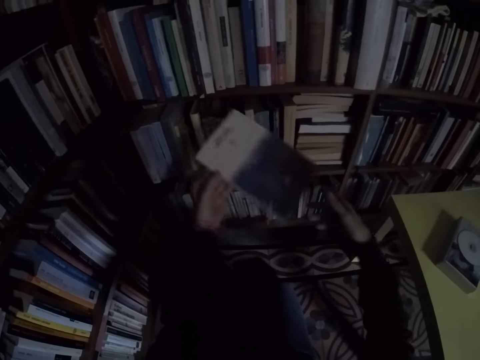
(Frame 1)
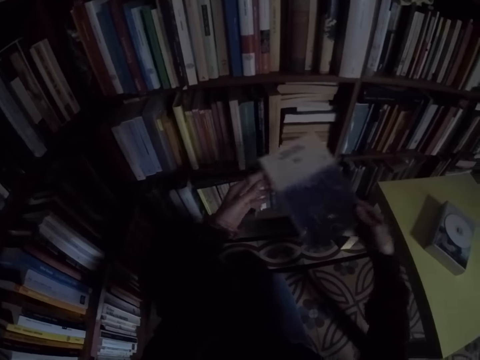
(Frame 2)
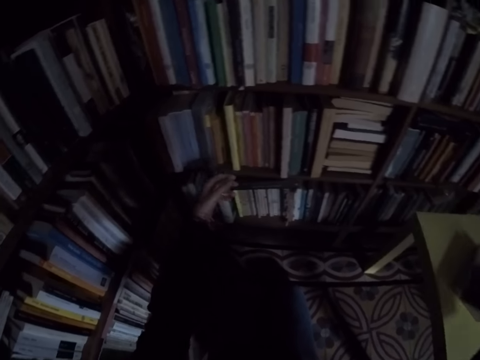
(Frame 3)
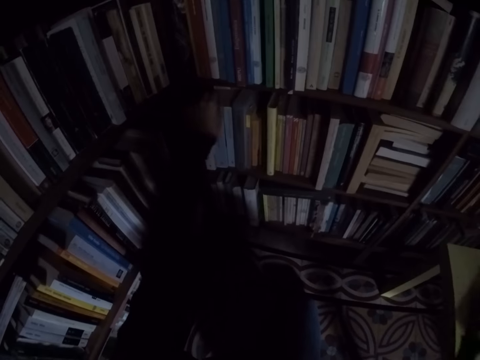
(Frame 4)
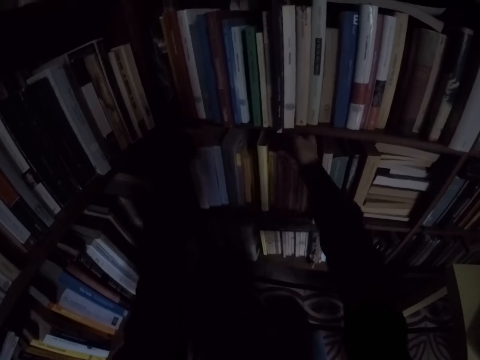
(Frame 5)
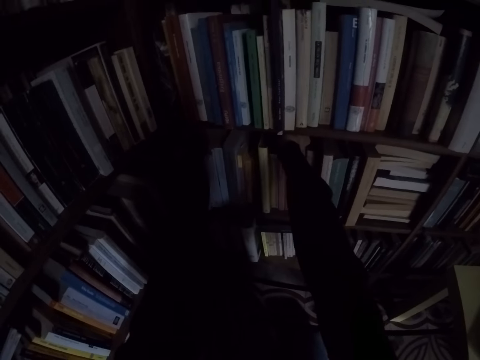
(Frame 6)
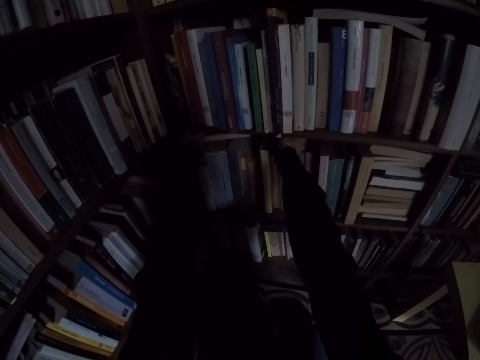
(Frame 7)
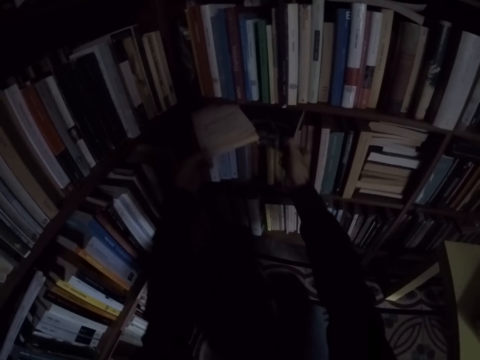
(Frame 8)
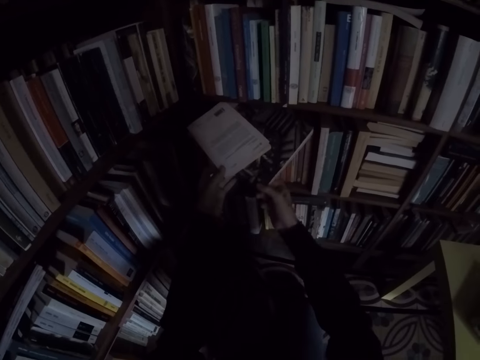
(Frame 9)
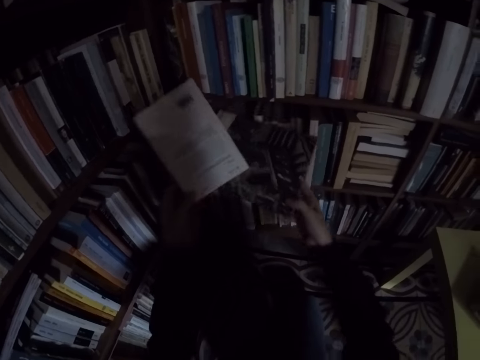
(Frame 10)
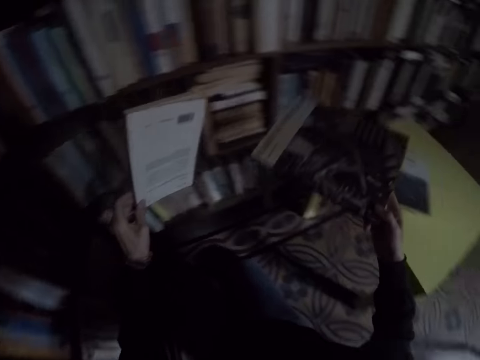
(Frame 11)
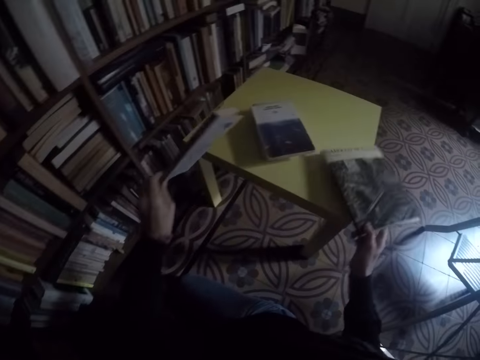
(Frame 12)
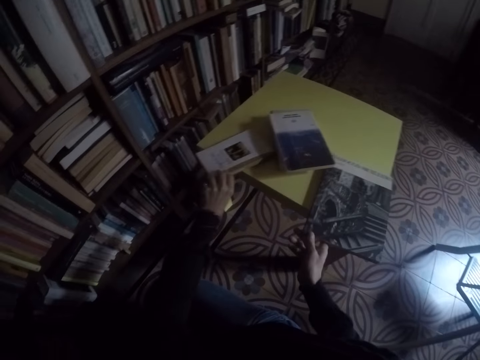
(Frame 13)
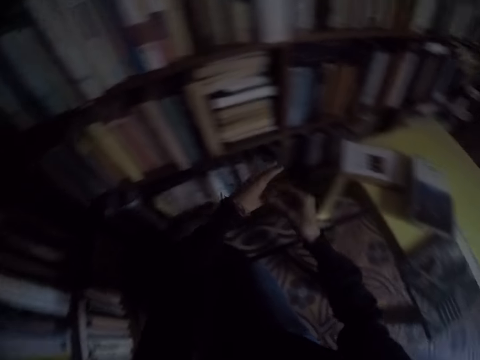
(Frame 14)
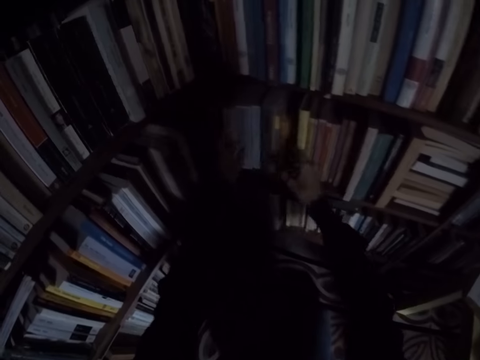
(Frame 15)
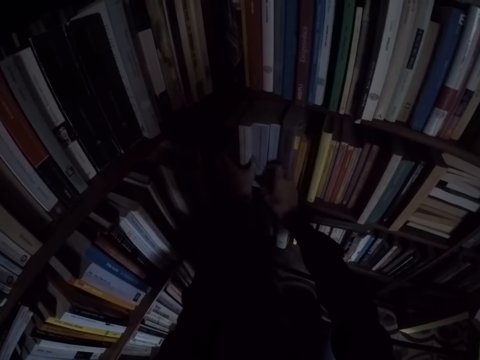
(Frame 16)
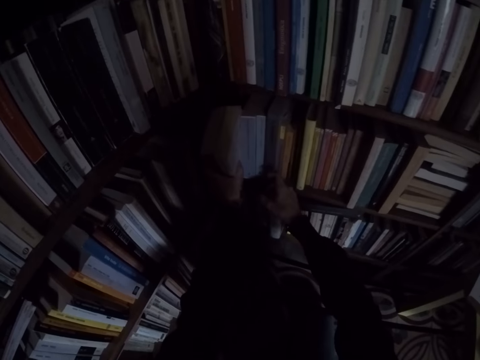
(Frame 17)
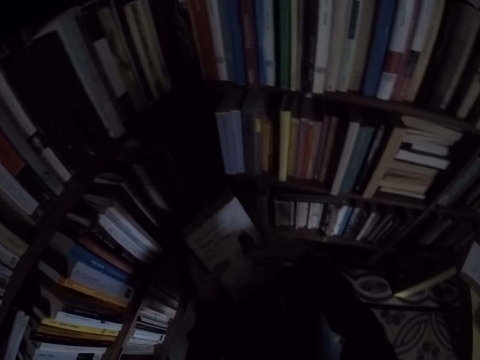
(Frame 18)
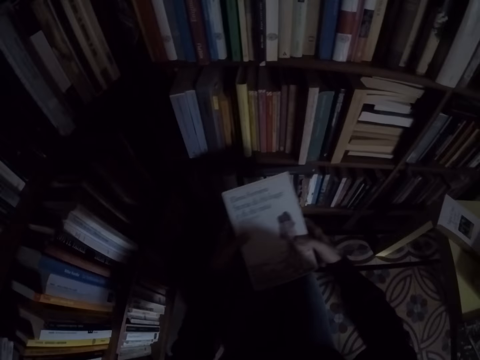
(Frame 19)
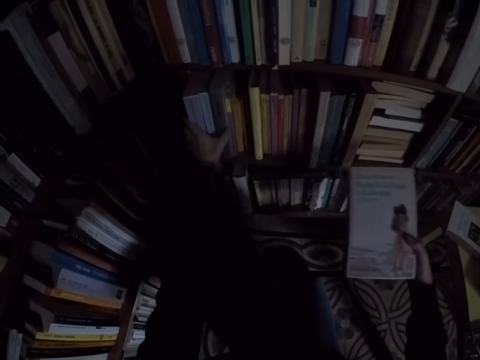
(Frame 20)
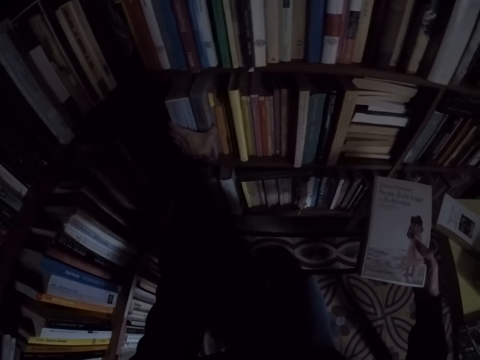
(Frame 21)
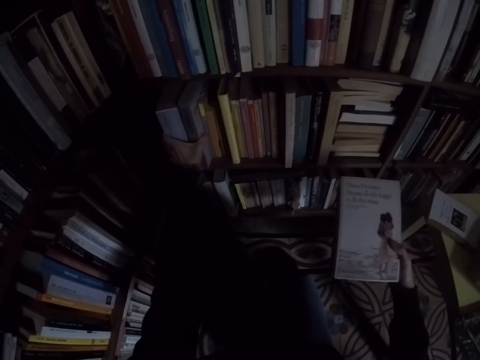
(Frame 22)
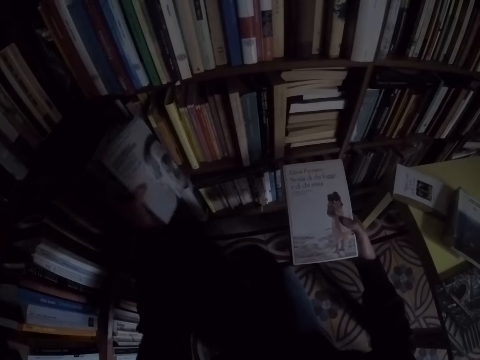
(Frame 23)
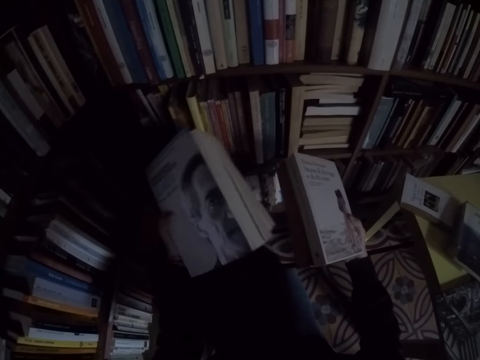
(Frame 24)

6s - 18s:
The camera wearer holds the book with both hands. They drop the book on the table with her right hand. They pick up a book from the shelf with his right hand. They pick up a book from the shelf with his left hand. They drop the book on the table with her left hand. They drop the book on the table with her right hand. They pick up a book from the shelf with his left hand. They hold the book with both hands. They pick up a book from the shelf with his left hand.

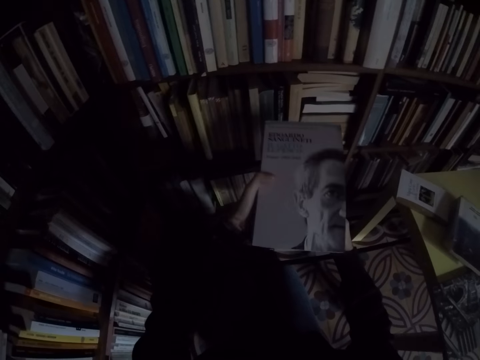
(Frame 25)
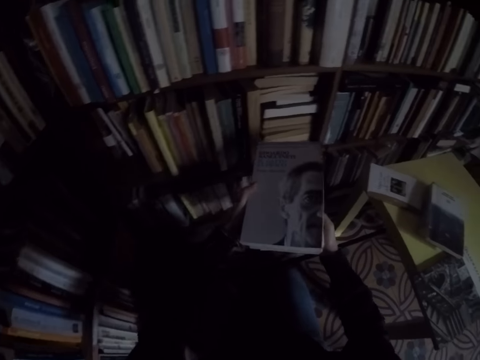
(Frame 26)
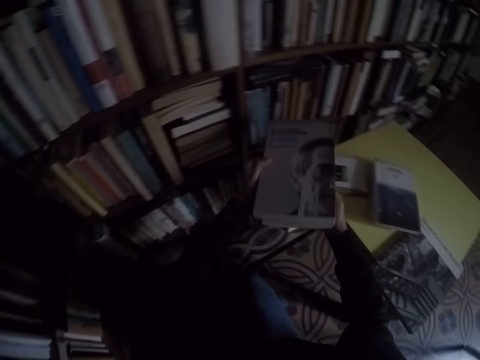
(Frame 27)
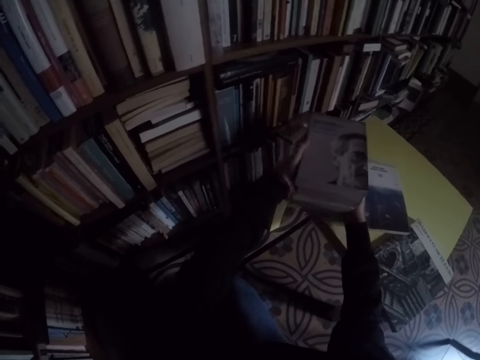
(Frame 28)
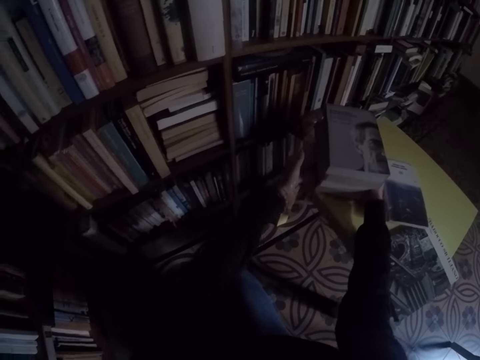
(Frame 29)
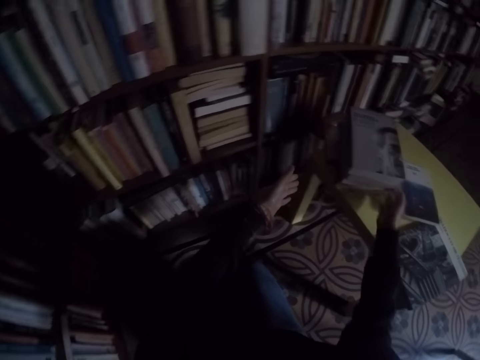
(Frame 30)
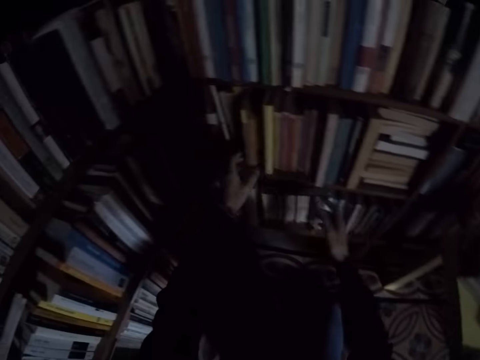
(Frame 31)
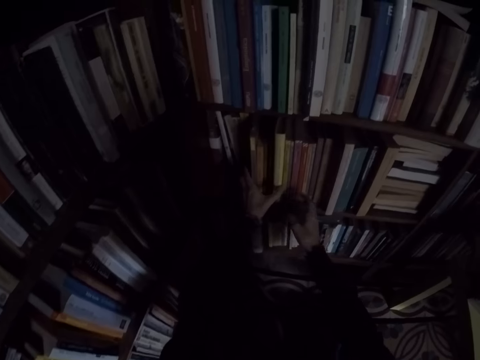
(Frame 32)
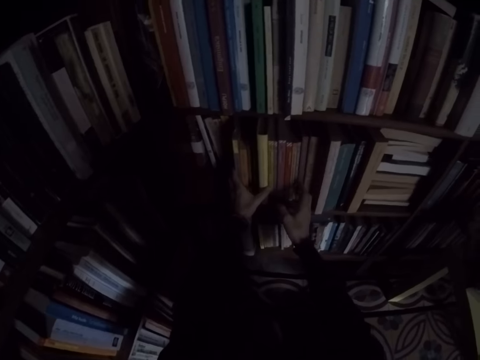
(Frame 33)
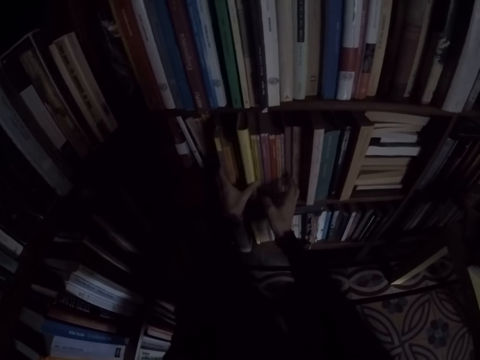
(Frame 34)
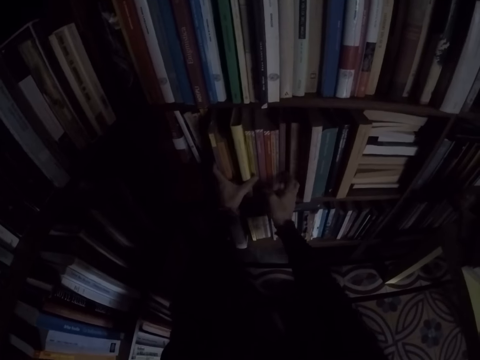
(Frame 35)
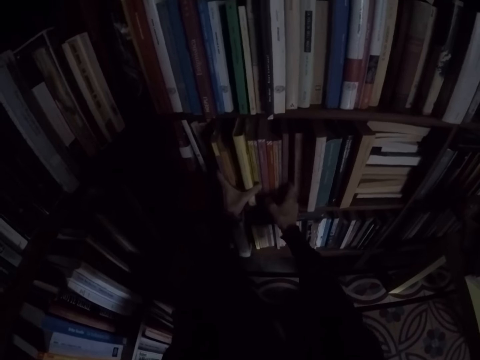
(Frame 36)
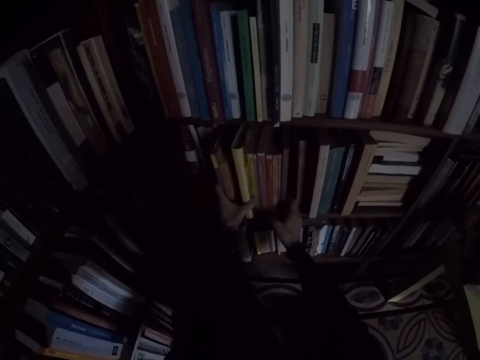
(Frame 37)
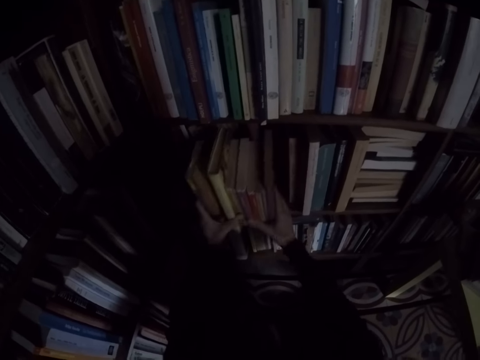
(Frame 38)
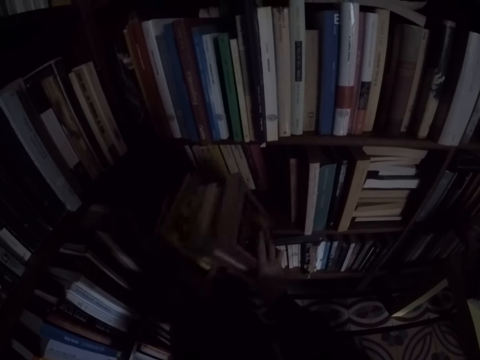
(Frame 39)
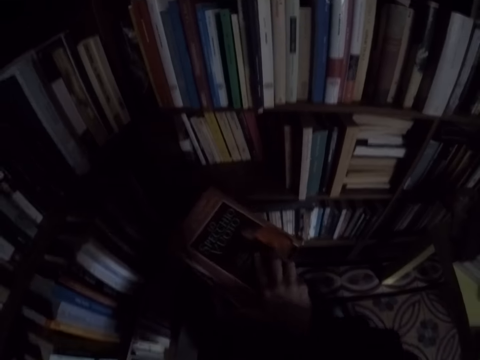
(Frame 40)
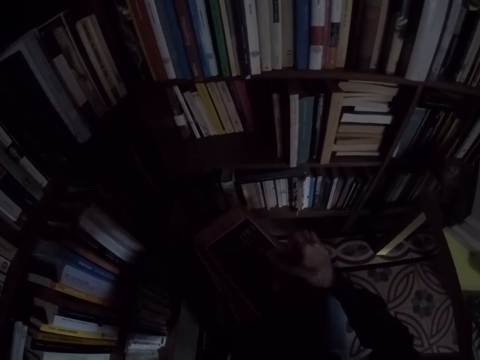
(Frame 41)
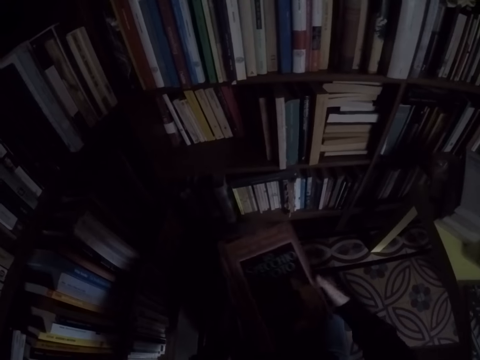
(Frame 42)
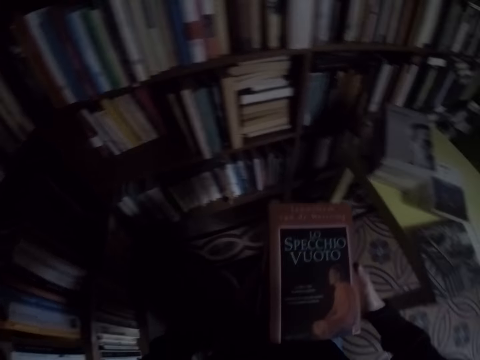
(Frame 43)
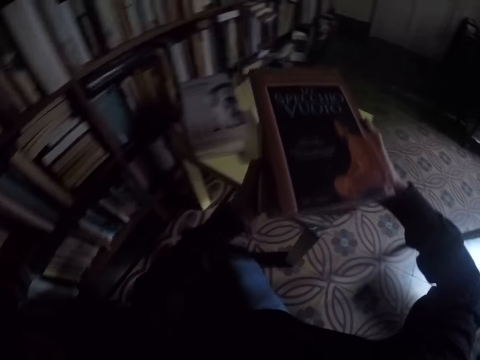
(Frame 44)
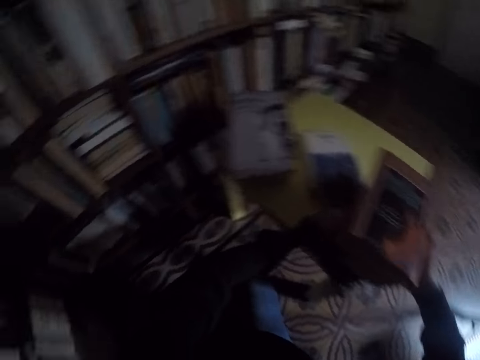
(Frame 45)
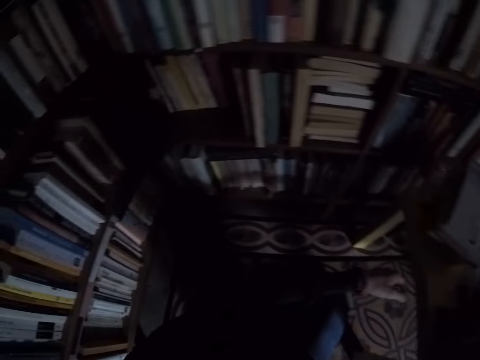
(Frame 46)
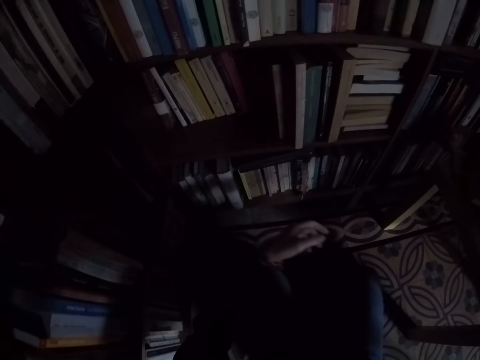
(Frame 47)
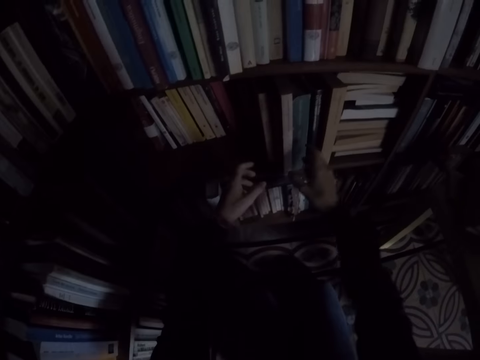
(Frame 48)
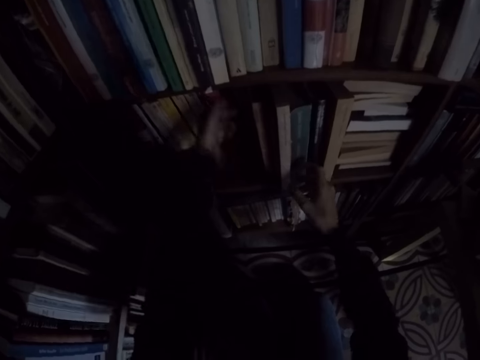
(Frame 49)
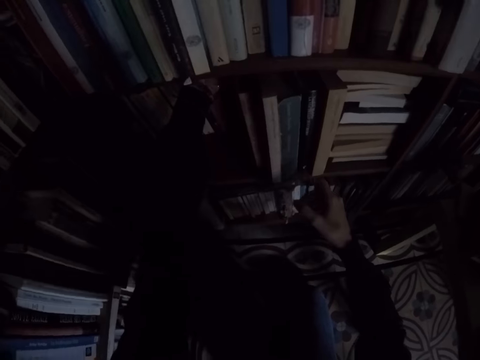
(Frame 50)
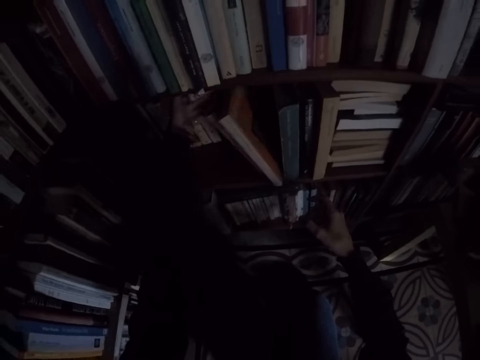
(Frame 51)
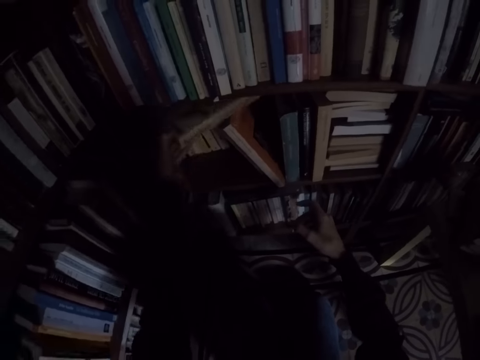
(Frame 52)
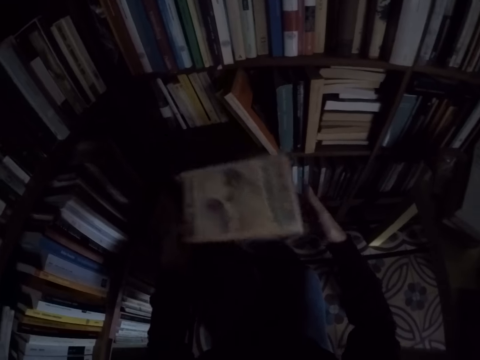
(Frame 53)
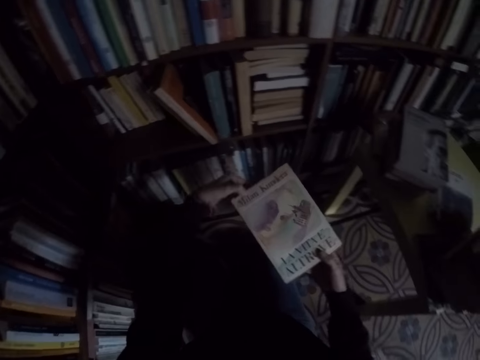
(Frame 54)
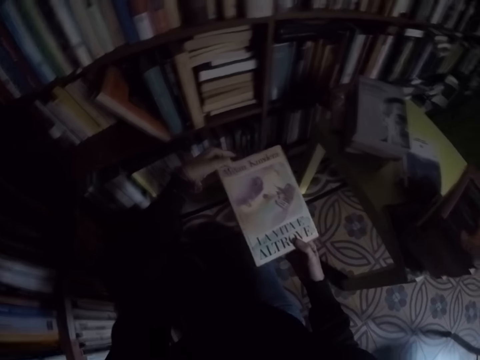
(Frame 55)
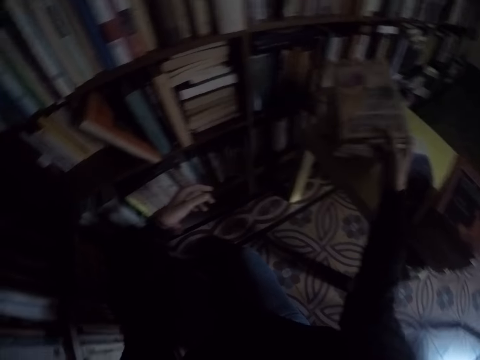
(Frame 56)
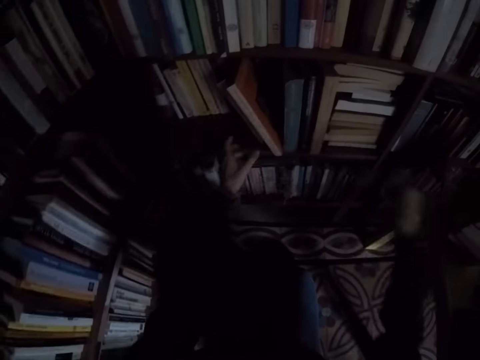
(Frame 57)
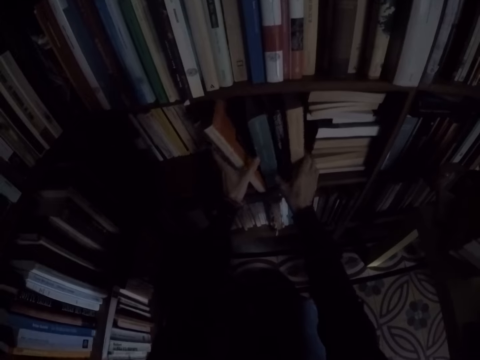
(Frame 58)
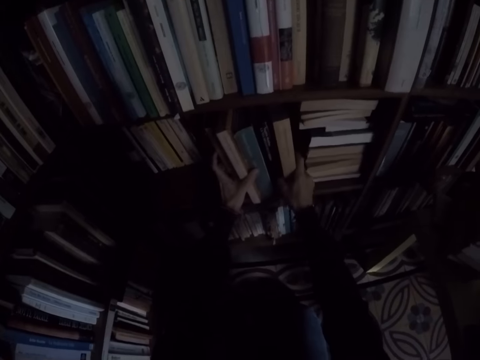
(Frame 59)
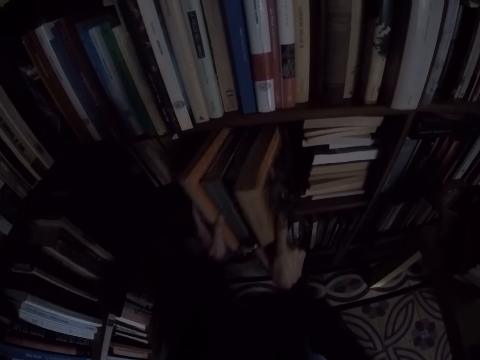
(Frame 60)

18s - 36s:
The camera wearer drops the book on another book. They drop the books on the table with his hands. They pick up books from the shelf with his hands. They drop the books on the table with his hands. They pick up a book from the shelf with his left hand. They hold the book with both hands. They drop the book on the table with her right hand. They pick up books from the shelf with his hands.
